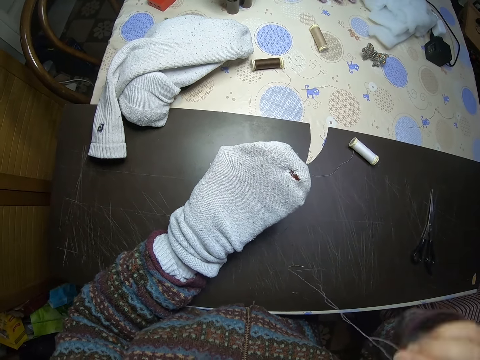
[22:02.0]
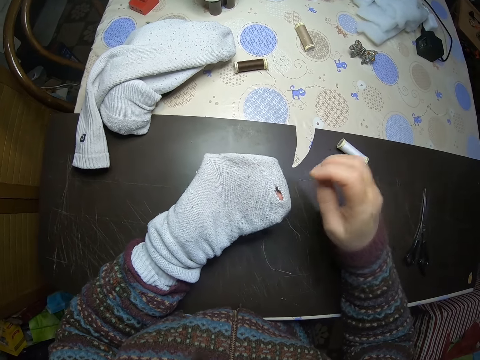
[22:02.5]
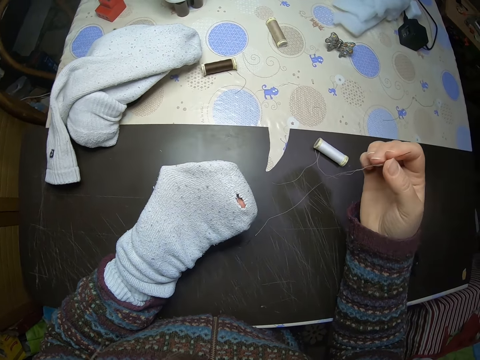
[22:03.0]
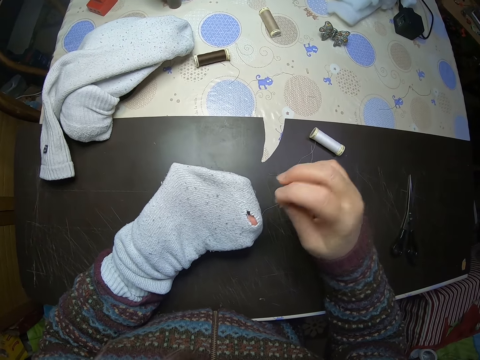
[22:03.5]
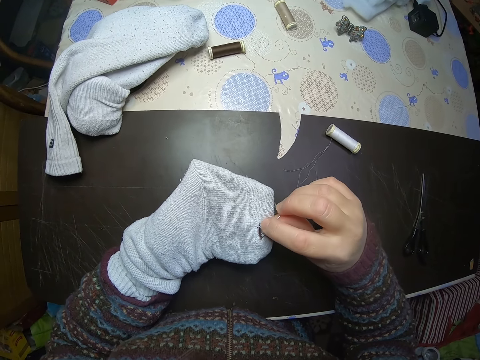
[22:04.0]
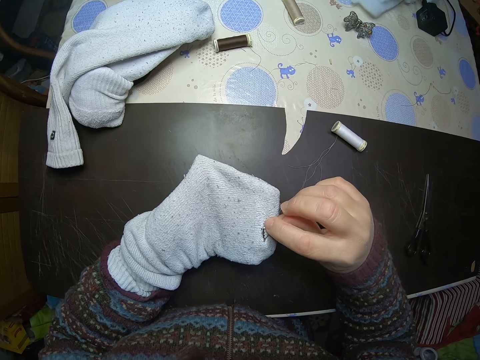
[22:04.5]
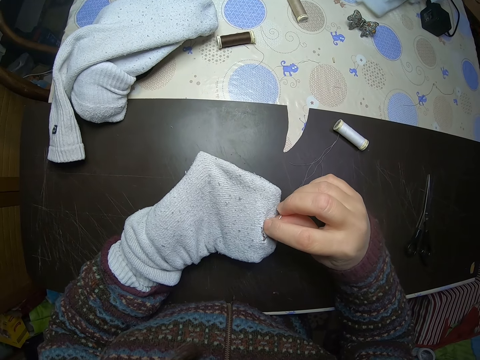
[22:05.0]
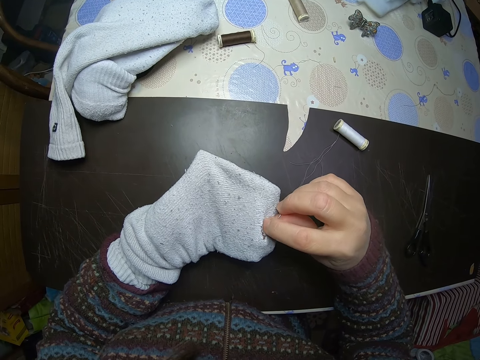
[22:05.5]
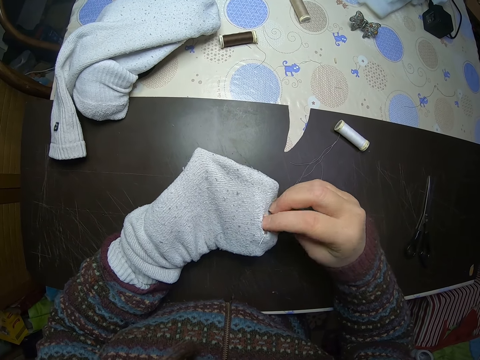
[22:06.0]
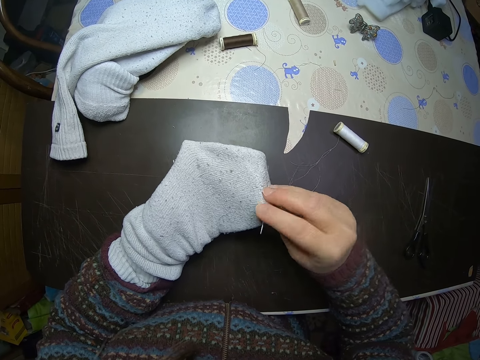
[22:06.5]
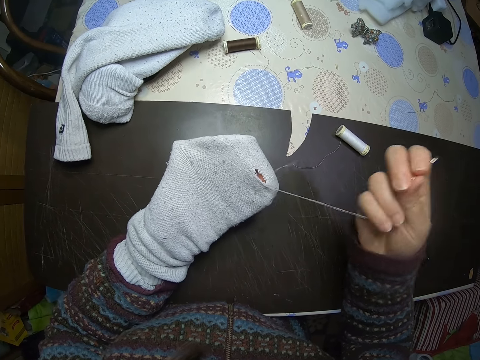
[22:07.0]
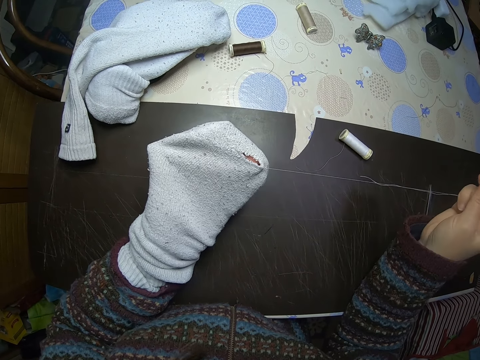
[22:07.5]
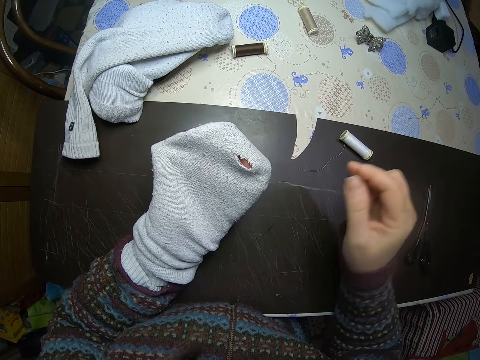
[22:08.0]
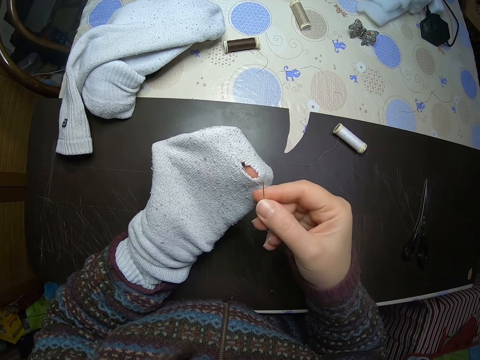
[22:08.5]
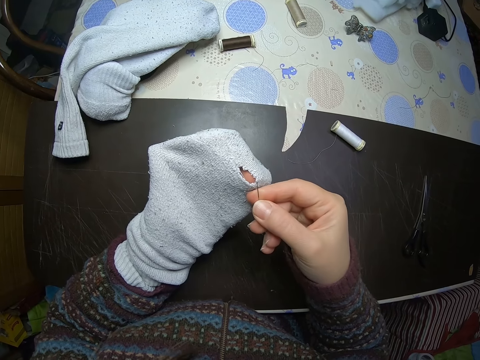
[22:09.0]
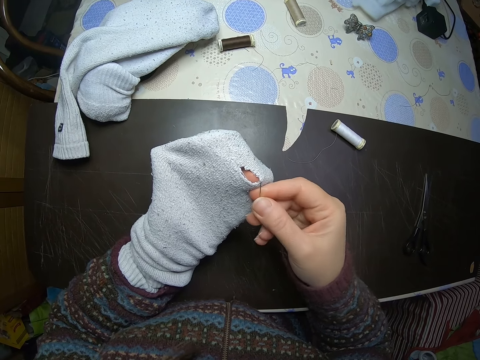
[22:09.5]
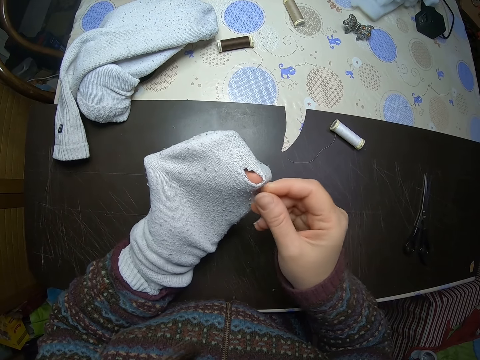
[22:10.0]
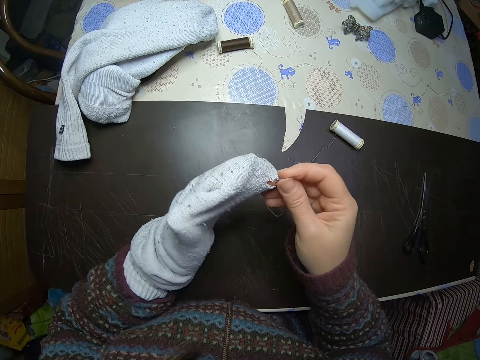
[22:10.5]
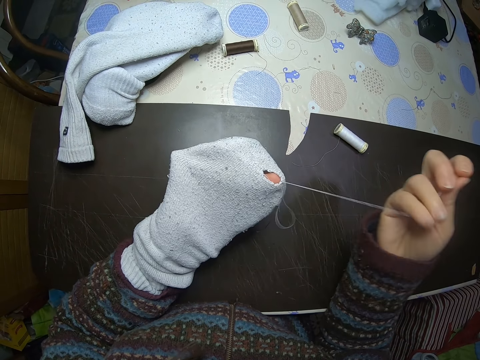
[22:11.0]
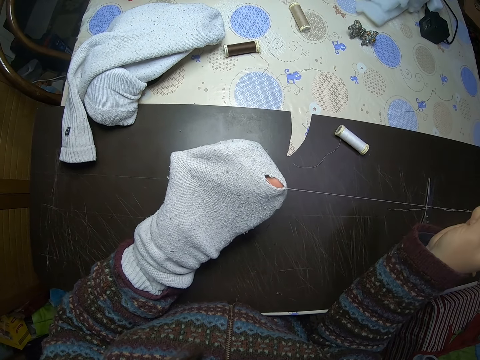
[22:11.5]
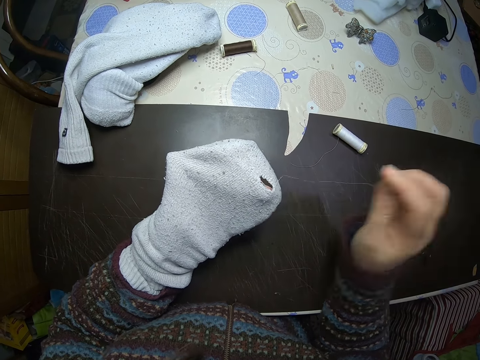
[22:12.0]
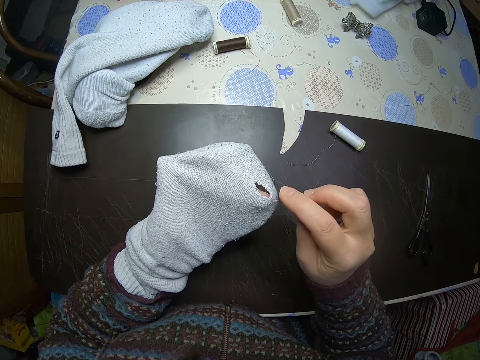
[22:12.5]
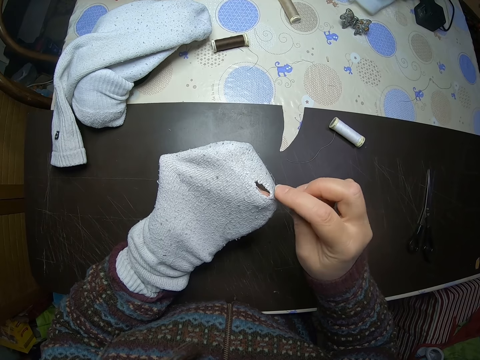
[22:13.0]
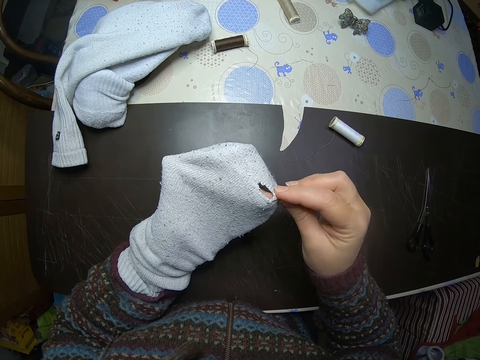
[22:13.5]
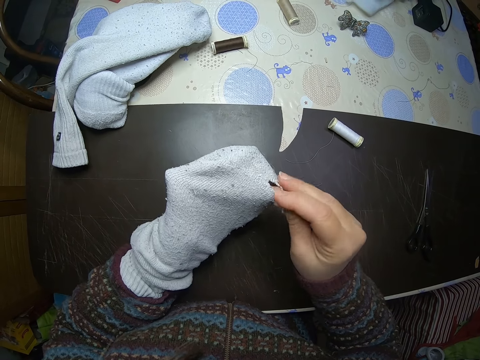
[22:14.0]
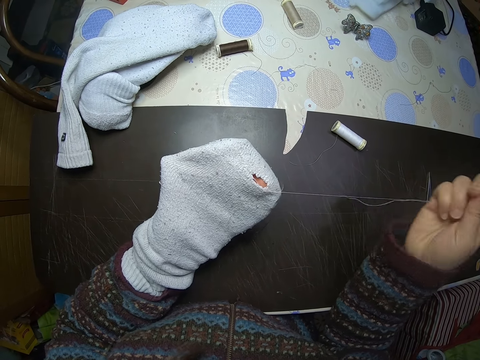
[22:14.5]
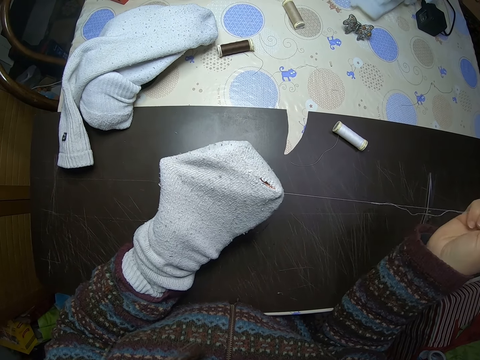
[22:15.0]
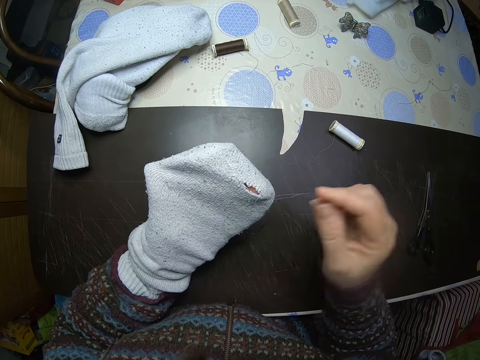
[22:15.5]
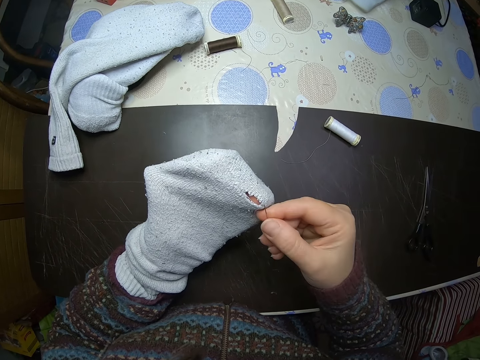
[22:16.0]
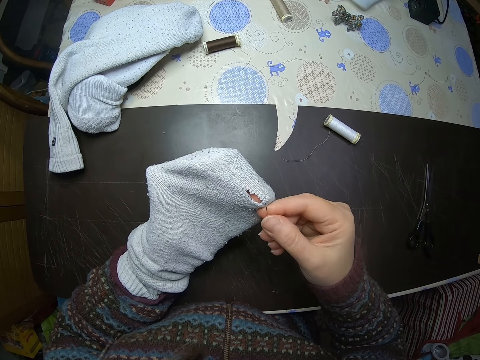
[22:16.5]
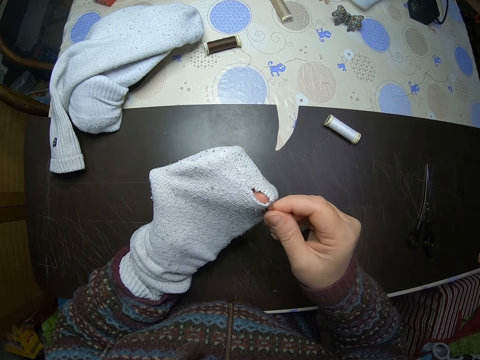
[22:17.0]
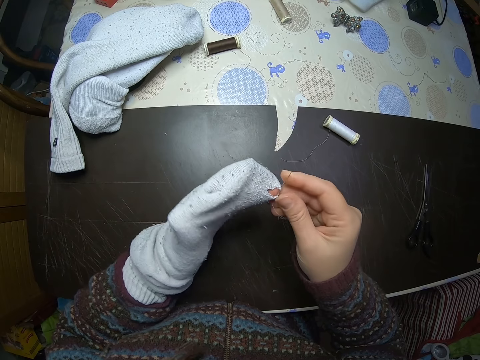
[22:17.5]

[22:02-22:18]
The camera wearer stares at the socks. They sew the socks. They stare at the socks. They sew the socks. They stare at the socks. They sew the socks. They stare at the socks. They sew the socks.

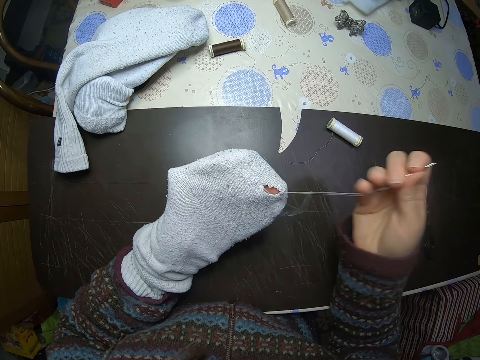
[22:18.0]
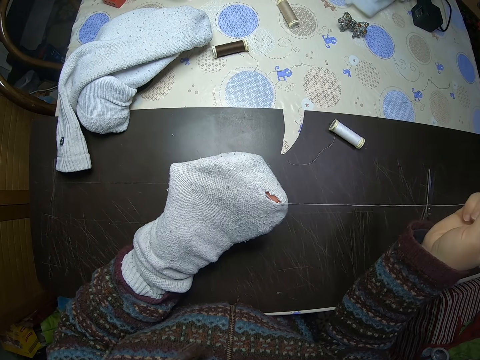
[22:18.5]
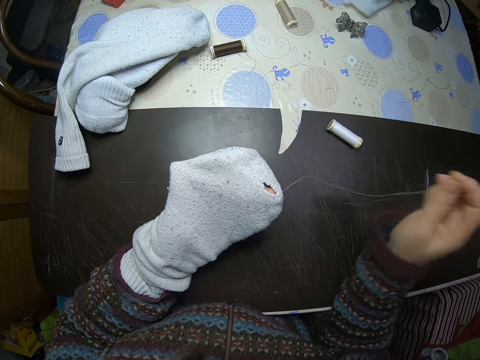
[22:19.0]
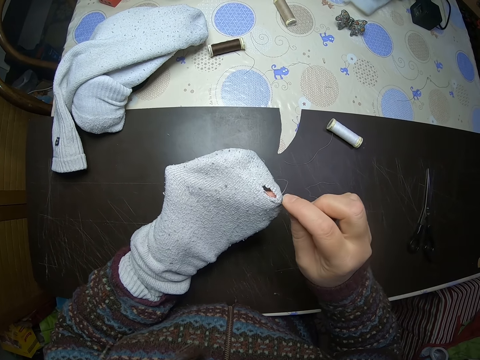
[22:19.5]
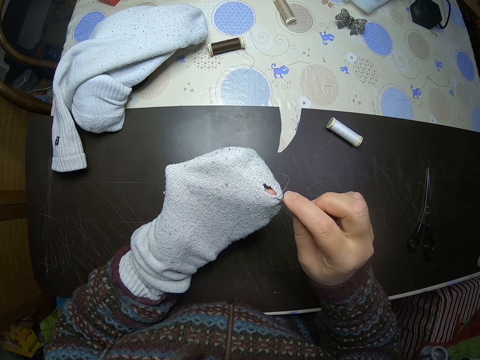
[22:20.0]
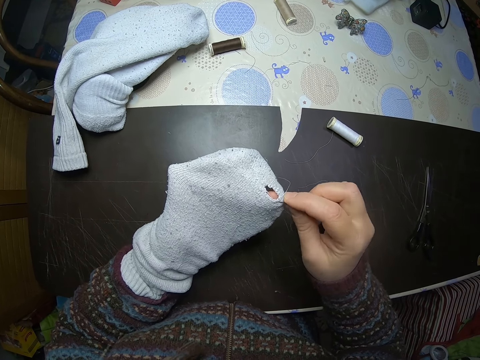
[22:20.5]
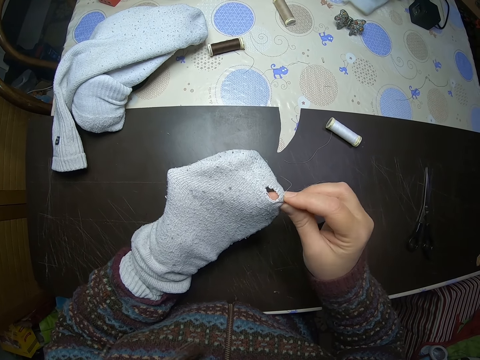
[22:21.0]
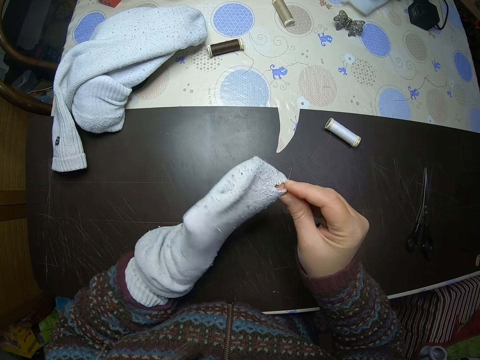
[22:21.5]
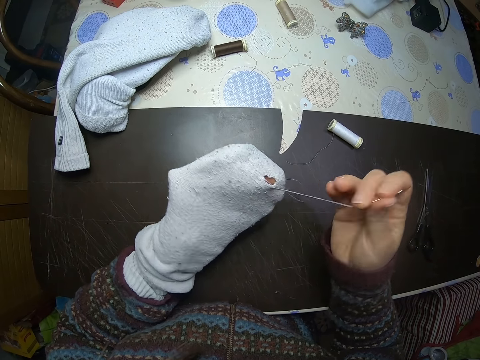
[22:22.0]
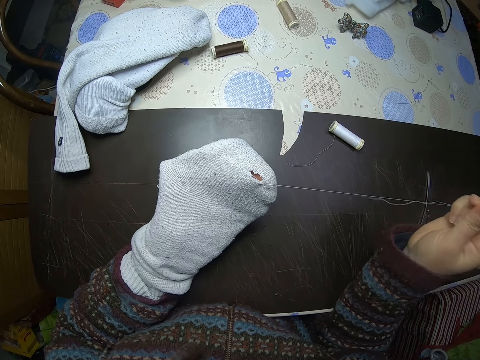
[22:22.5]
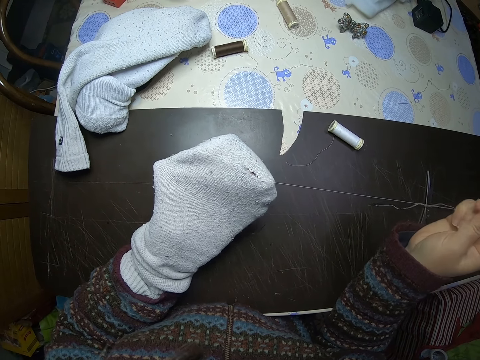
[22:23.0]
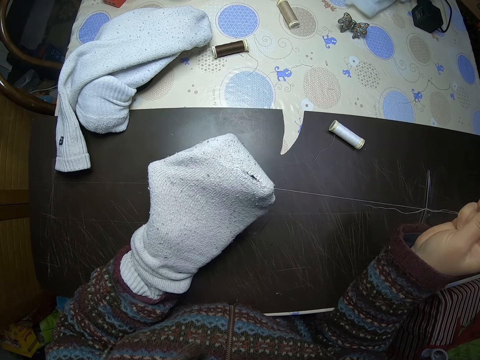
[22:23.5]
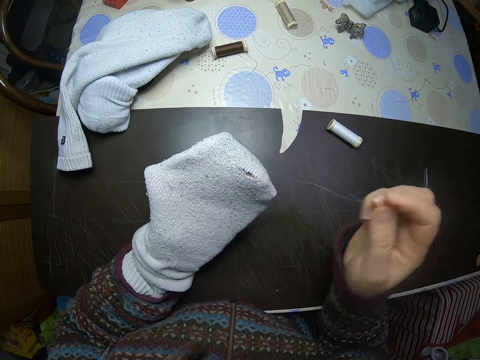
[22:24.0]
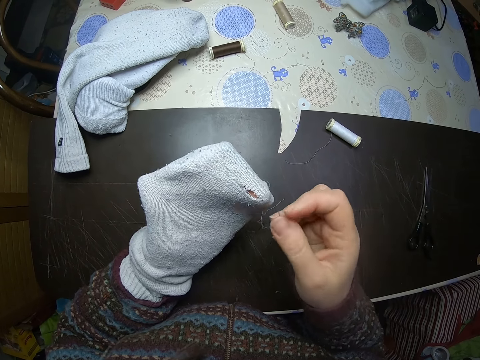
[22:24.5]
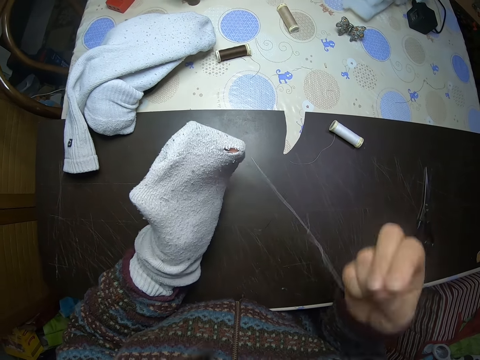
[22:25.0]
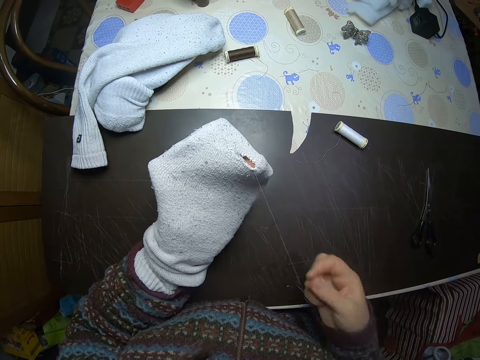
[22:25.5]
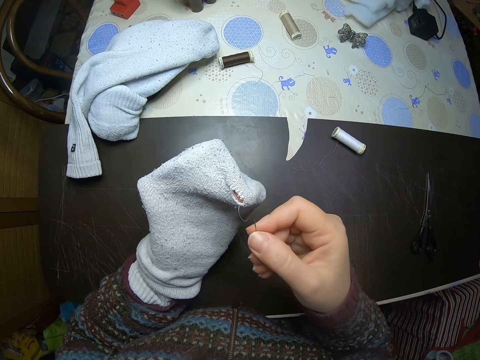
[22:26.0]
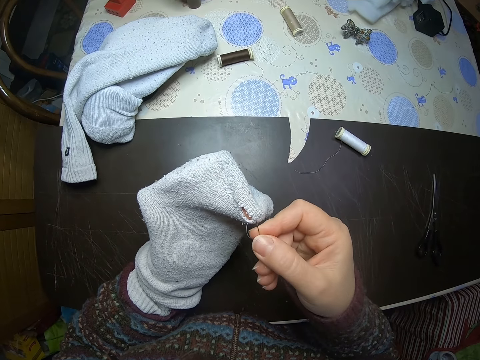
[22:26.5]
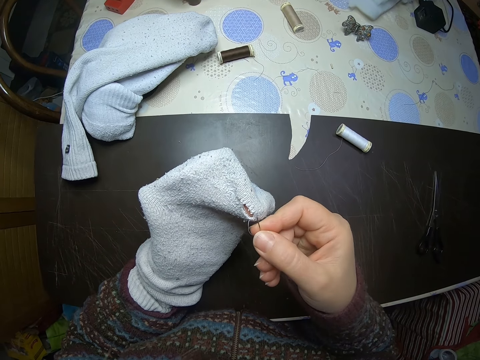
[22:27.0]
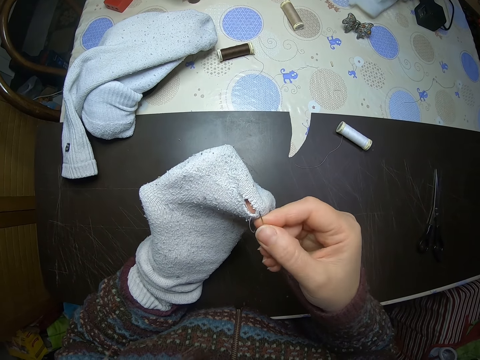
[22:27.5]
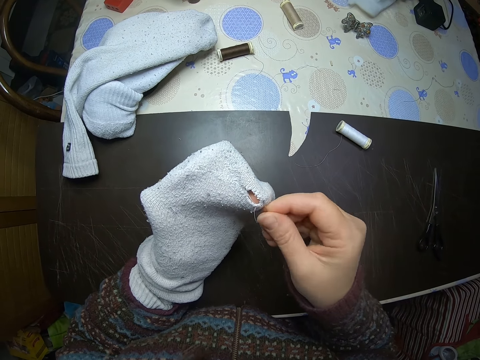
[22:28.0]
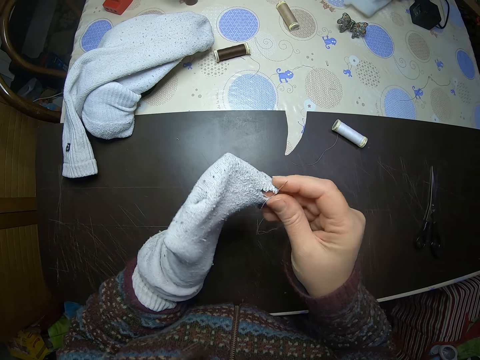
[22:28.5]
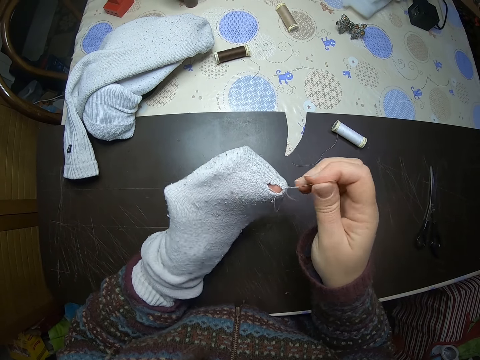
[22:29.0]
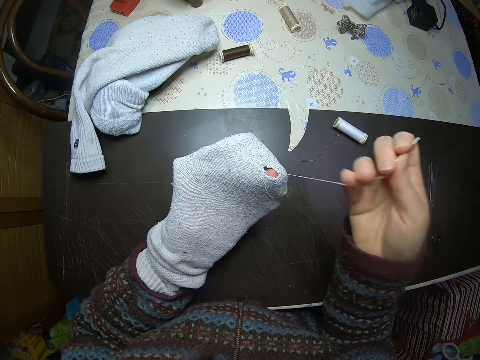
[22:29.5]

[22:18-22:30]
The camera wearer stares at the socks. They sew the socks. They stare at the socks. They sew the socks.
